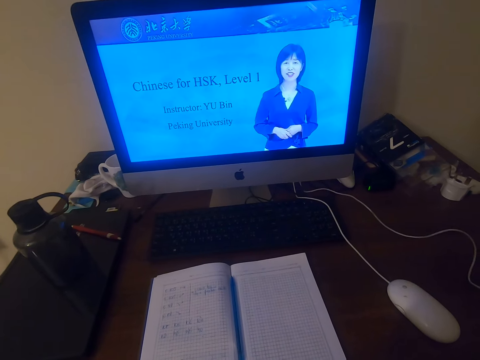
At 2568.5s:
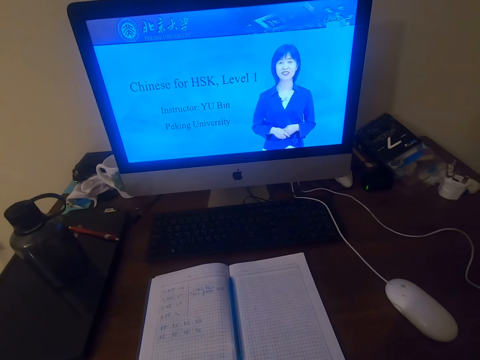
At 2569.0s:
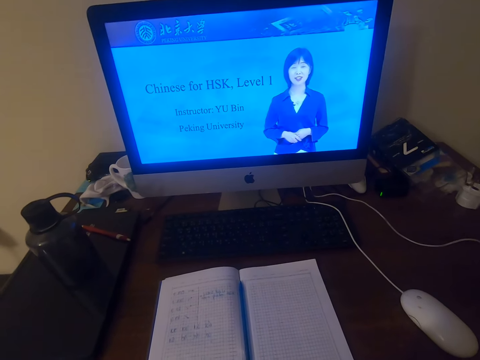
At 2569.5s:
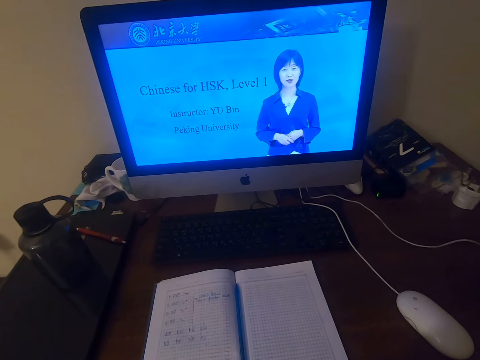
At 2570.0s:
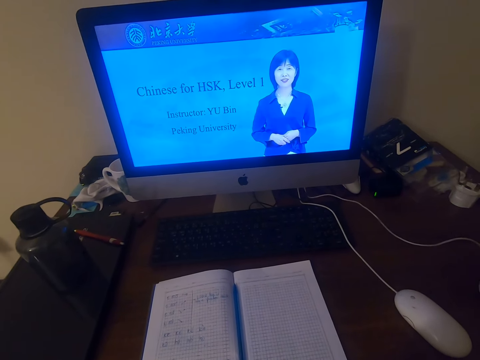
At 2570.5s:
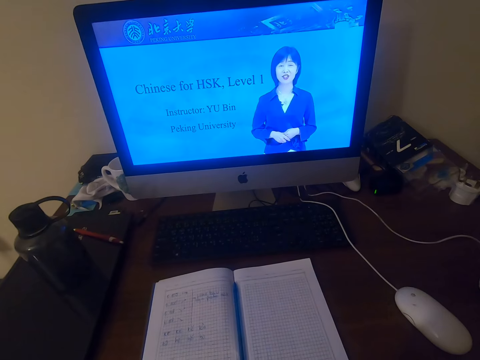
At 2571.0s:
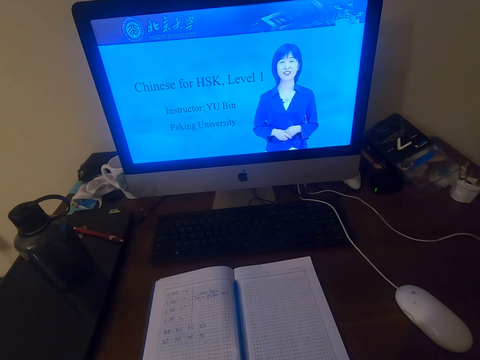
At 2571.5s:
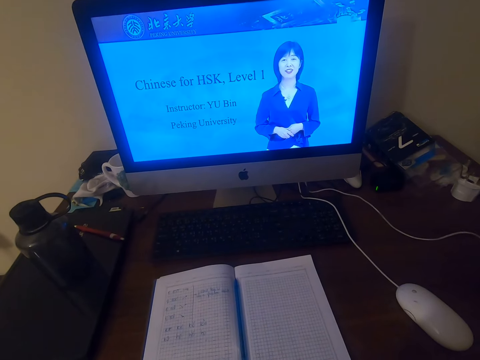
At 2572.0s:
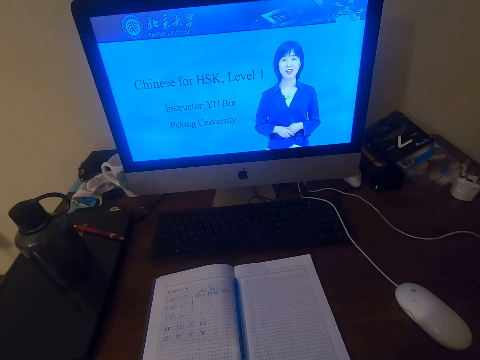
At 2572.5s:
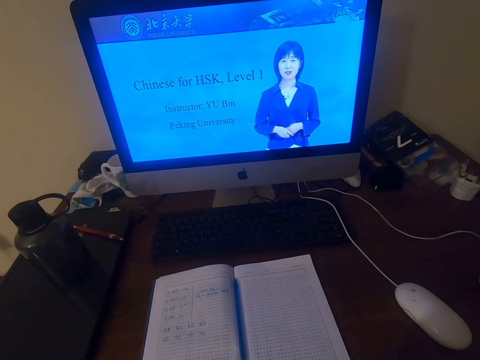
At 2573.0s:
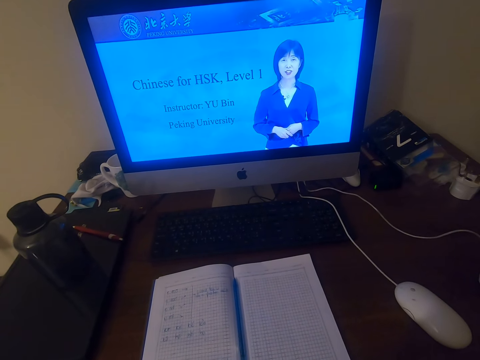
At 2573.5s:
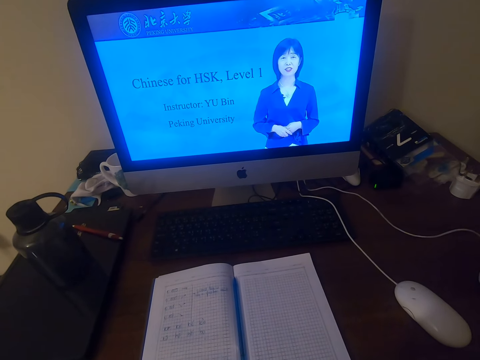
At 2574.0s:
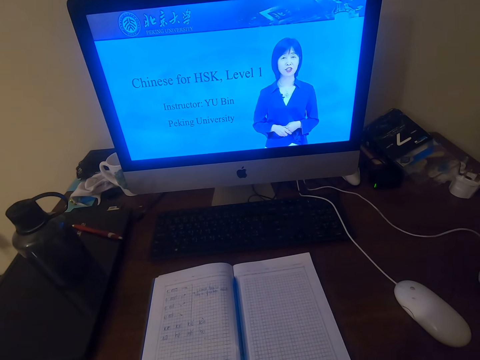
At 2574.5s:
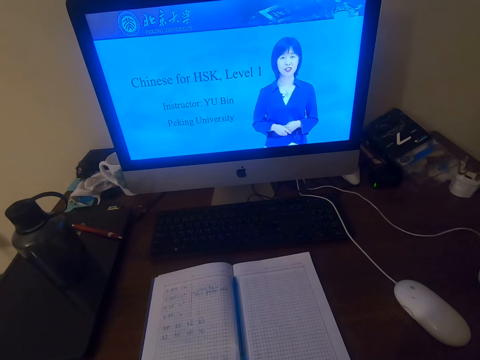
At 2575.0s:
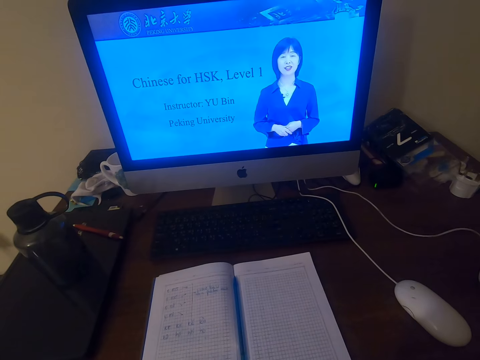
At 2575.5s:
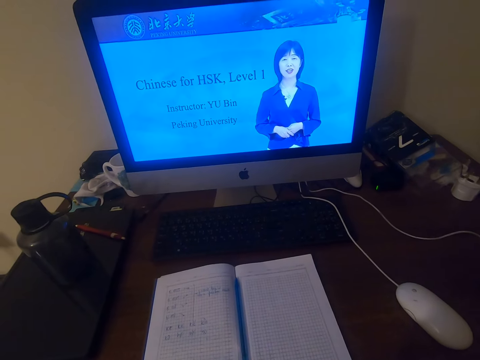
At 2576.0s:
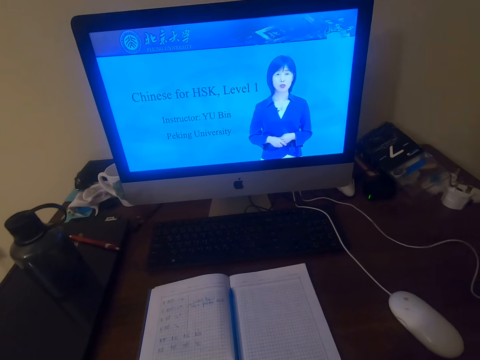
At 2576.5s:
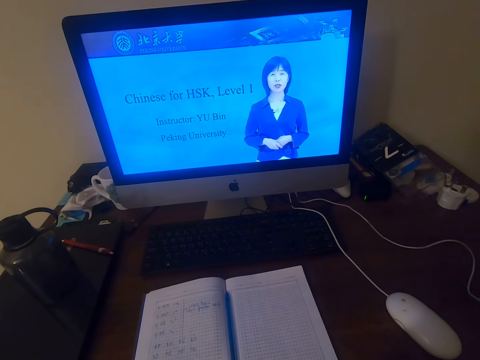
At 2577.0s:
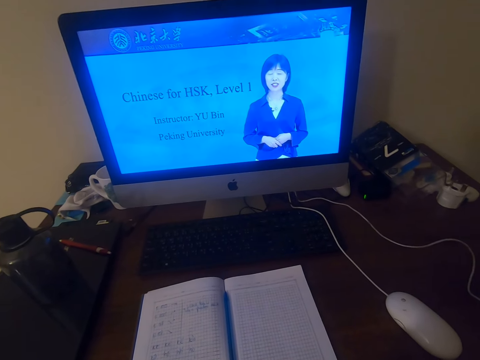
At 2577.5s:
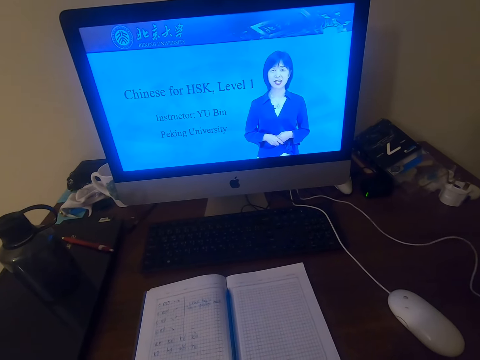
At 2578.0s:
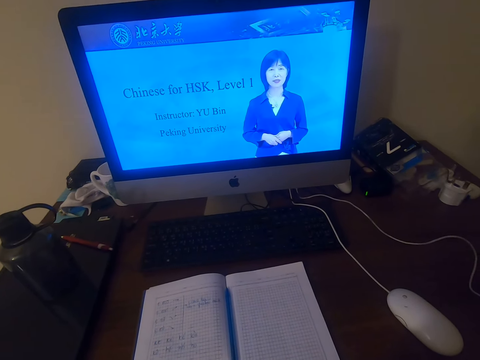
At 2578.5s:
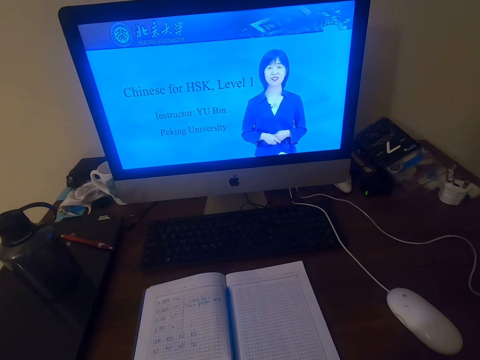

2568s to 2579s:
The camera wearer talks. They watch on the machine.

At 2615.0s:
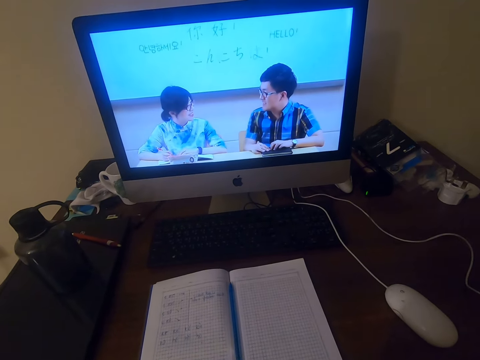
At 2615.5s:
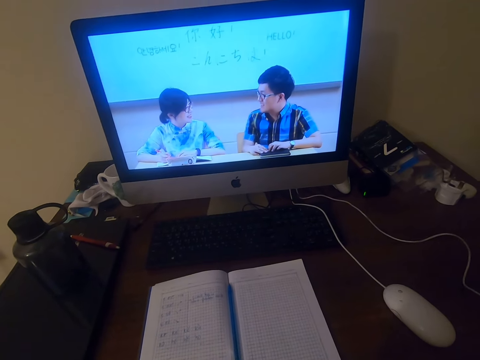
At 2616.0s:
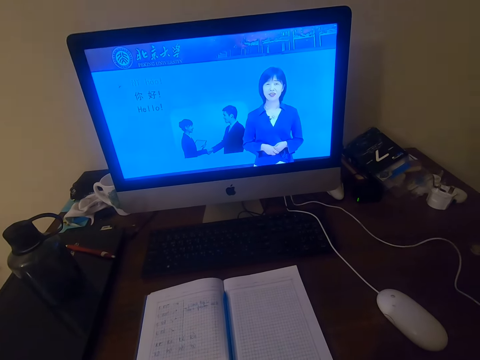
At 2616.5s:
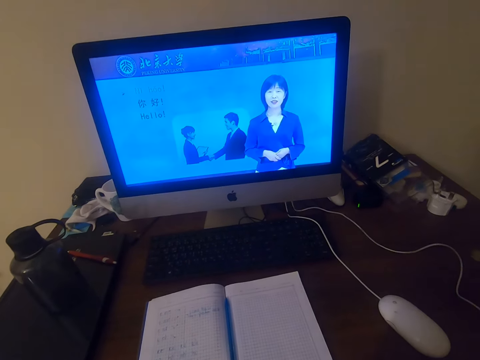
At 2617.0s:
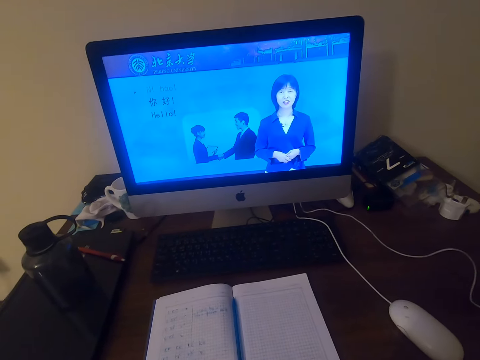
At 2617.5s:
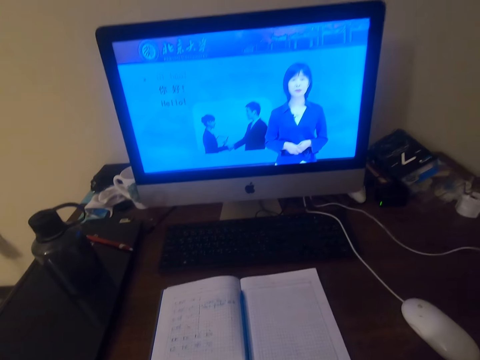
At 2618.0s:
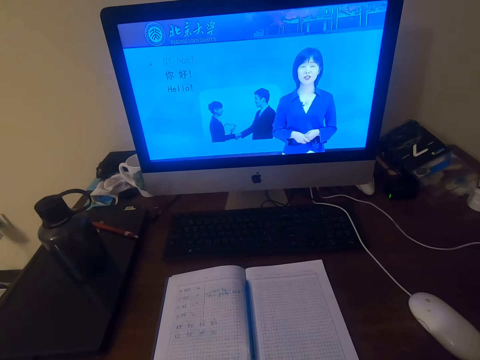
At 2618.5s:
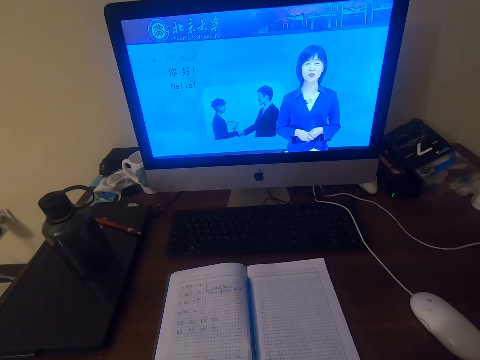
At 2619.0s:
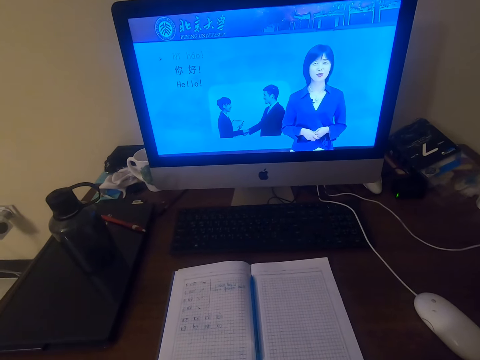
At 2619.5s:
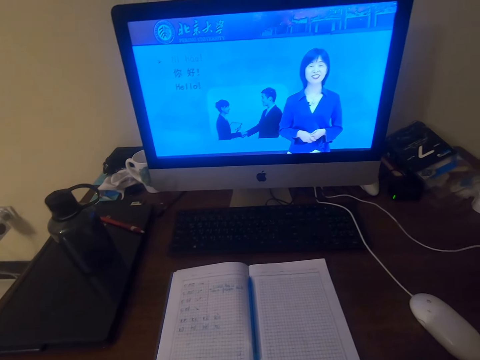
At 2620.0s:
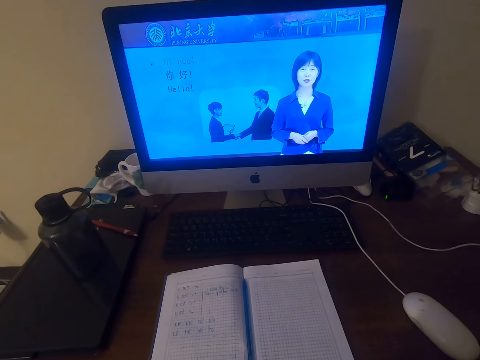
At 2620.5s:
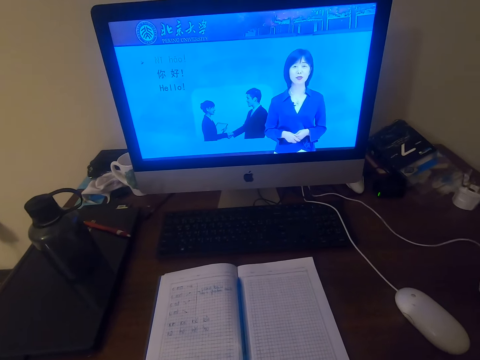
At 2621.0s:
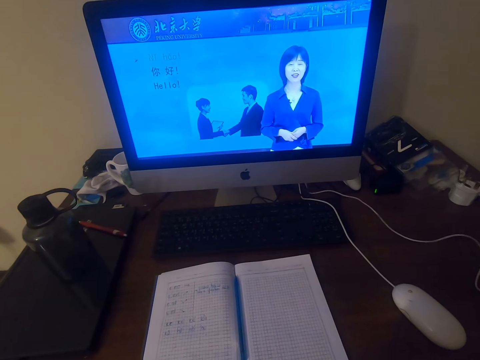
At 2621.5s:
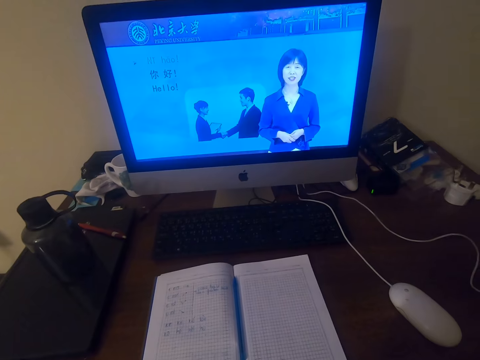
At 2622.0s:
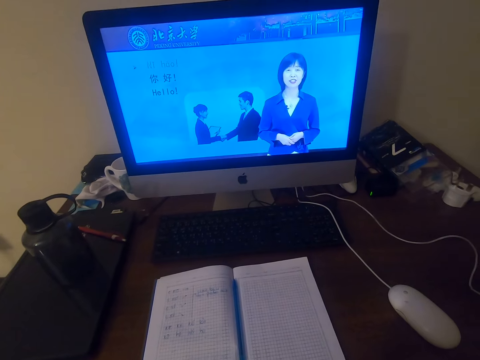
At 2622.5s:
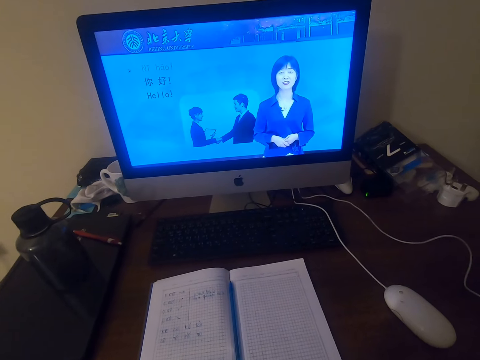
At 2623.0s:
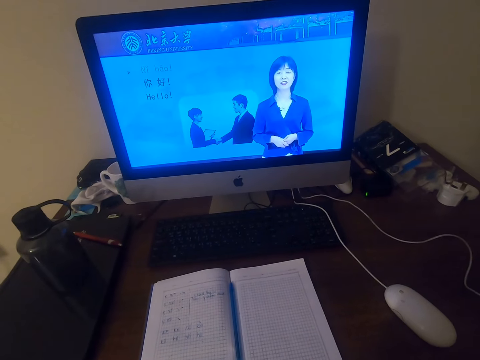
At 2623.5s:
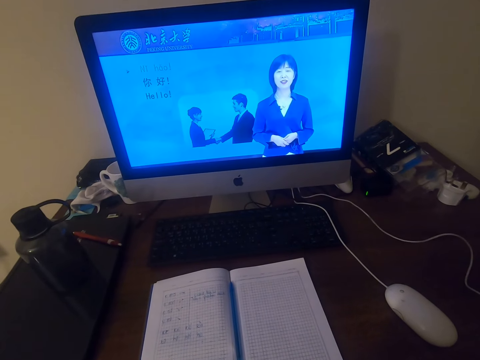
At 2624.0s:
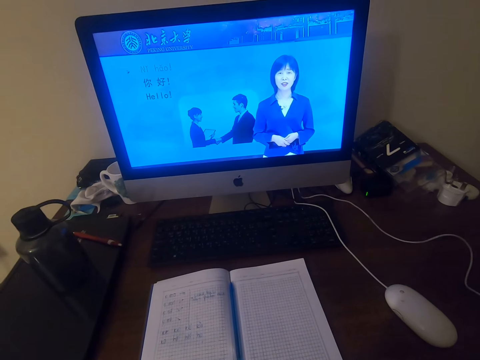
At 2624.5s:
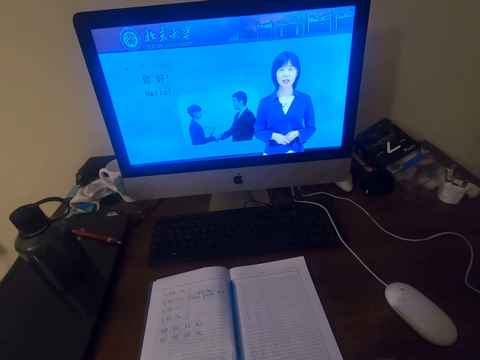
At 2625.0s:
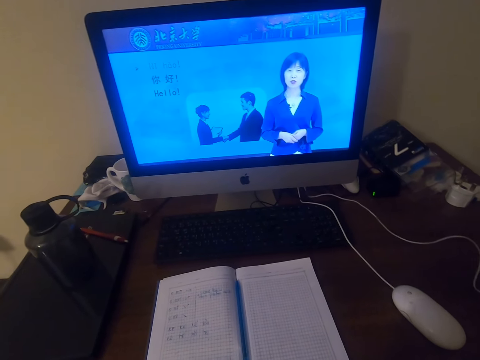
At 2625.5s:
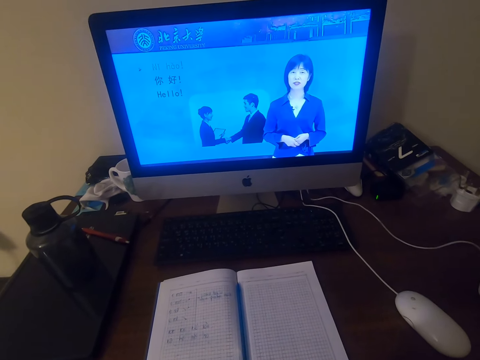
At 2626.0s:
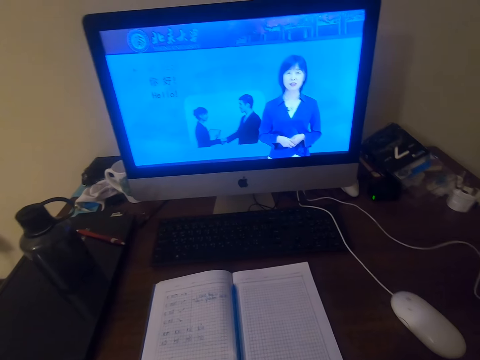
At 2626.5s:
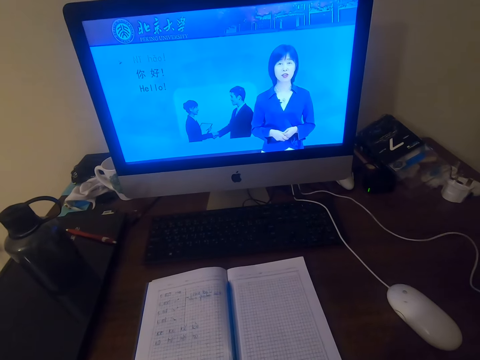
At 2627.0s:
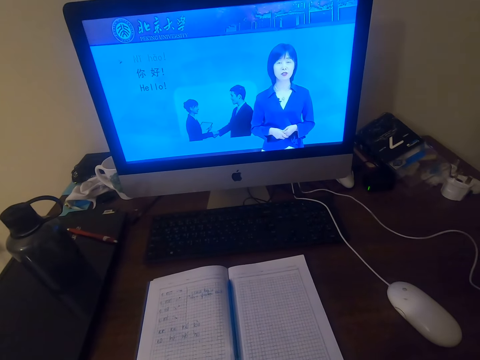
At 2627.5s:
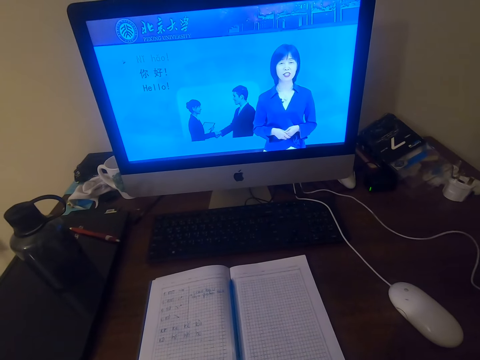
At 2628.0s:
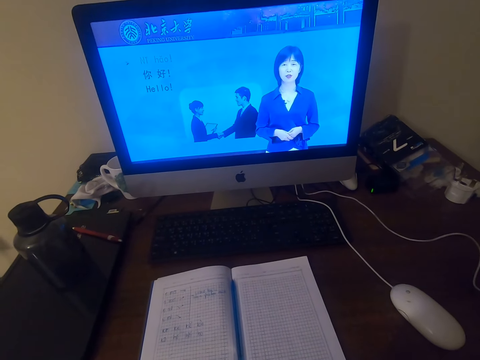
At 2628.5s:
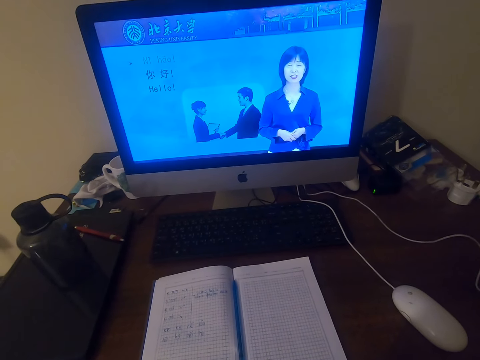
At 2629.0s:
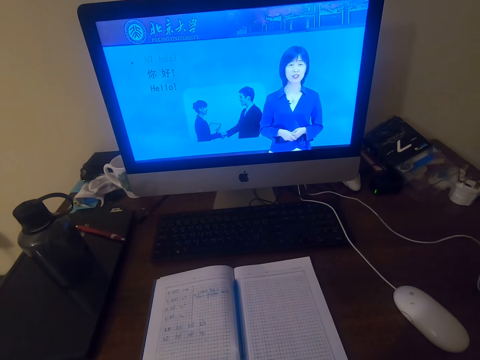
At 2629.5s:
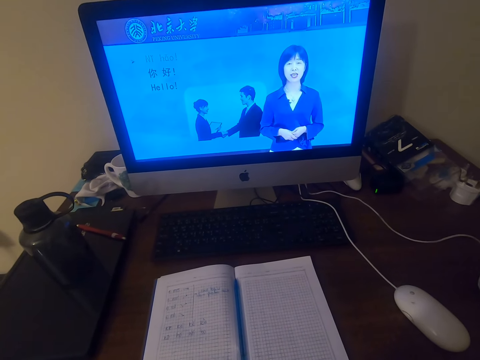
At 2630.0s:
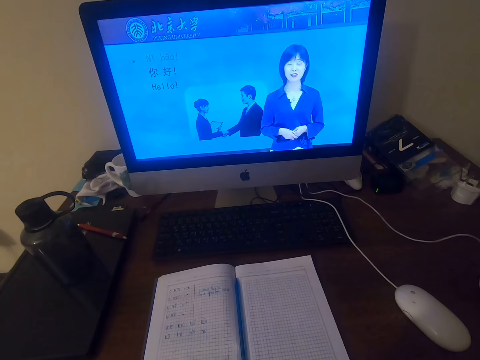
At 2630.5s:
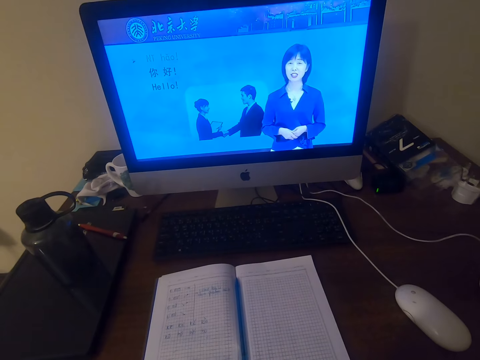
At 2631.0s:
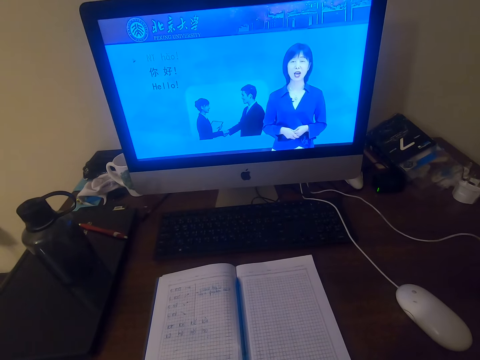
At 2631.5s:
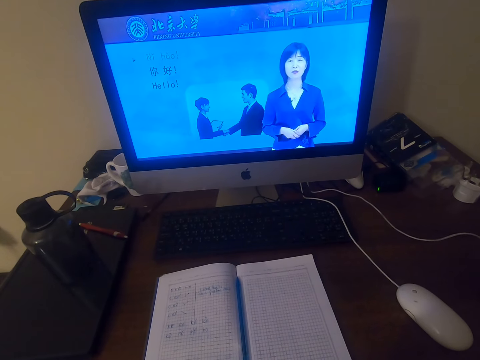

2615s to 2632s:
The camera wearer talks. They watch on the machine.
